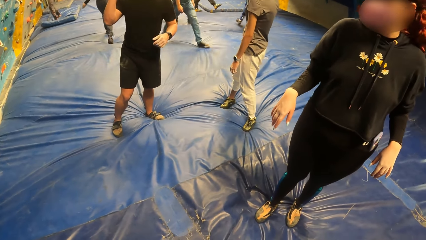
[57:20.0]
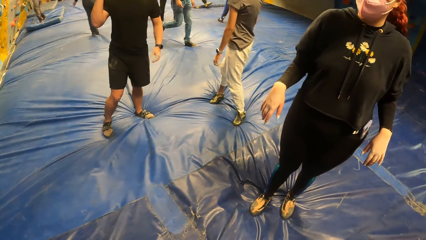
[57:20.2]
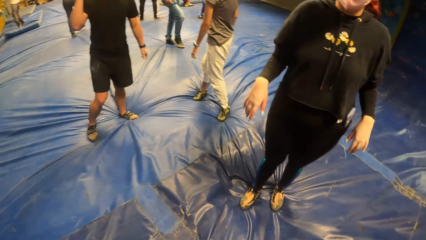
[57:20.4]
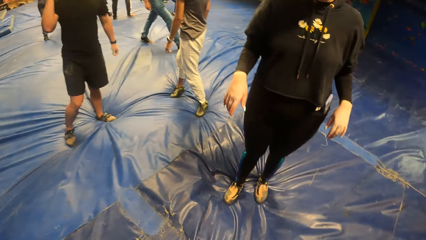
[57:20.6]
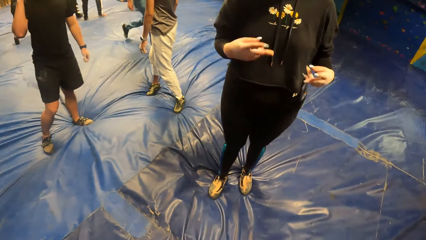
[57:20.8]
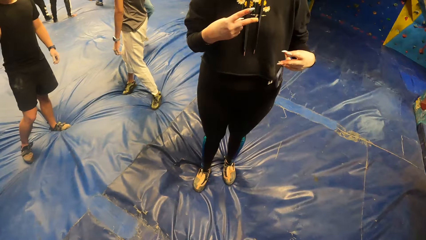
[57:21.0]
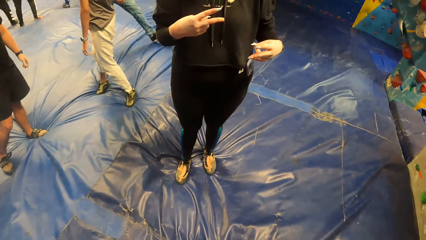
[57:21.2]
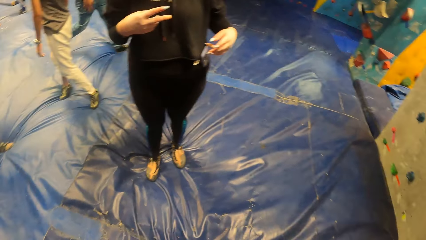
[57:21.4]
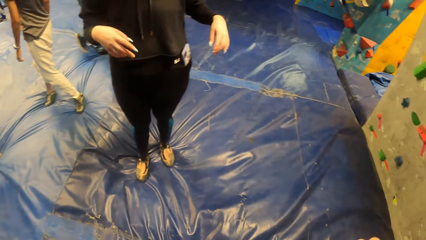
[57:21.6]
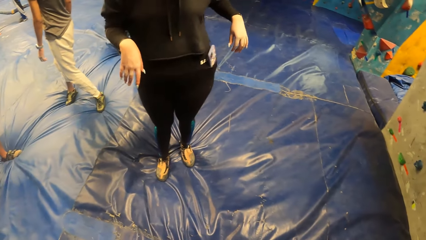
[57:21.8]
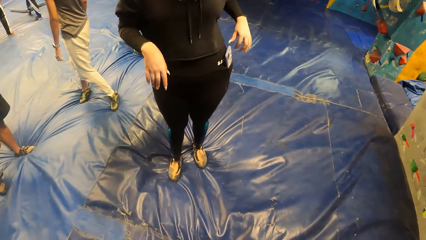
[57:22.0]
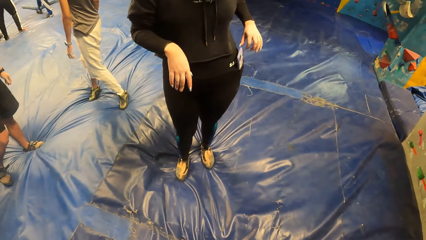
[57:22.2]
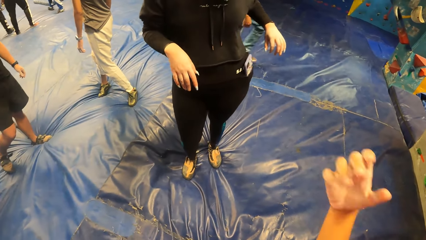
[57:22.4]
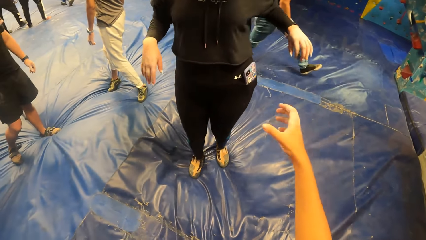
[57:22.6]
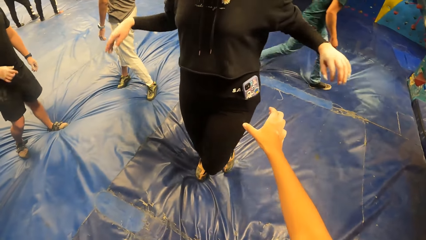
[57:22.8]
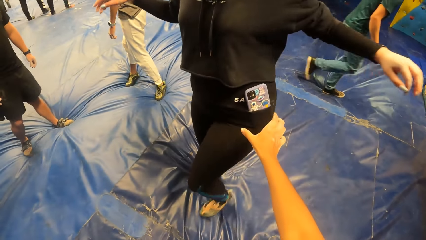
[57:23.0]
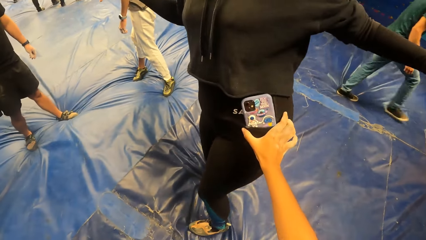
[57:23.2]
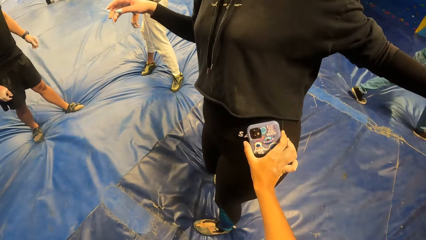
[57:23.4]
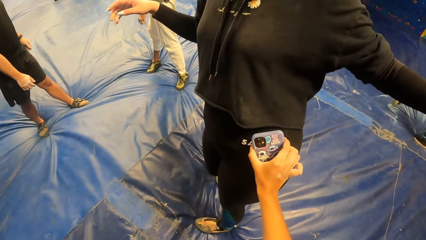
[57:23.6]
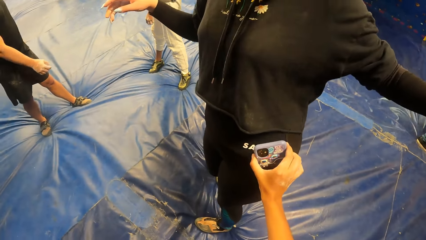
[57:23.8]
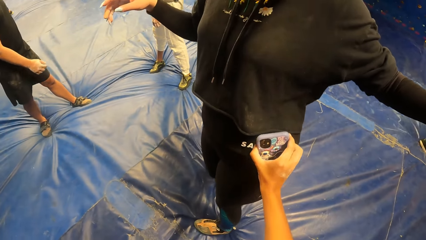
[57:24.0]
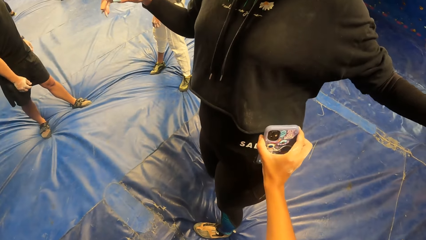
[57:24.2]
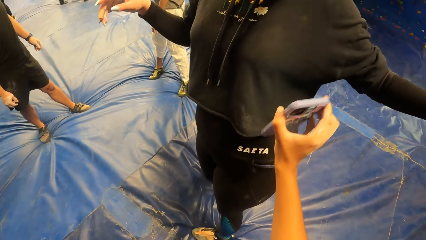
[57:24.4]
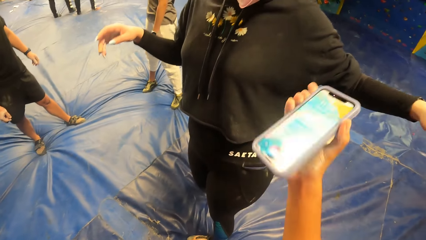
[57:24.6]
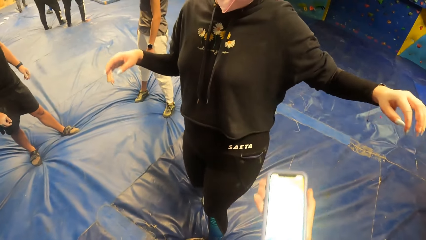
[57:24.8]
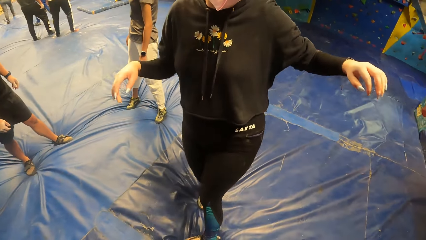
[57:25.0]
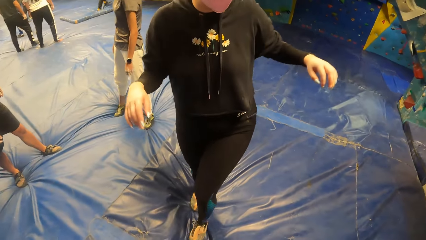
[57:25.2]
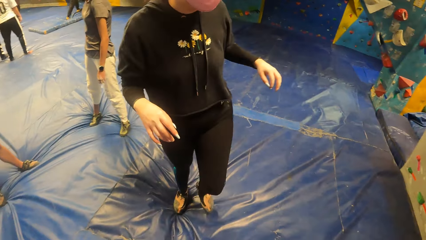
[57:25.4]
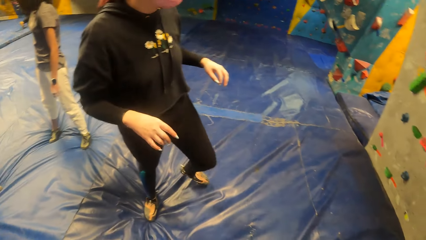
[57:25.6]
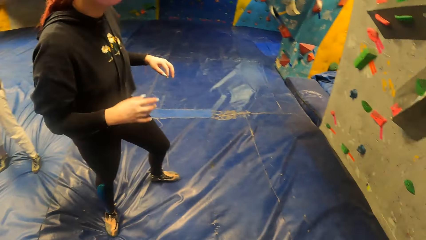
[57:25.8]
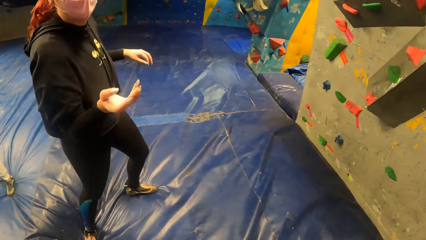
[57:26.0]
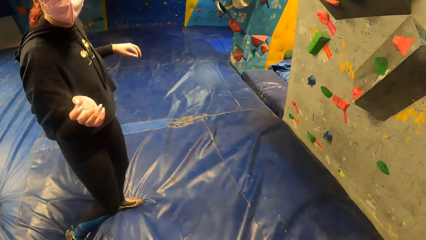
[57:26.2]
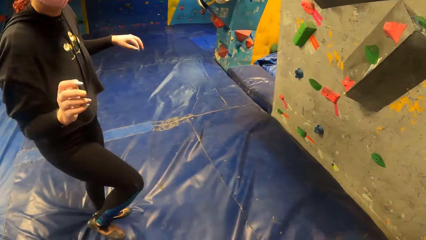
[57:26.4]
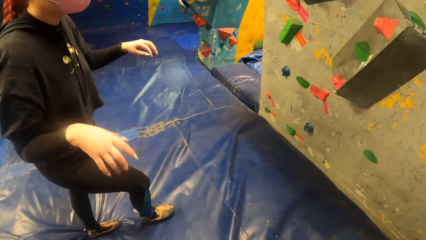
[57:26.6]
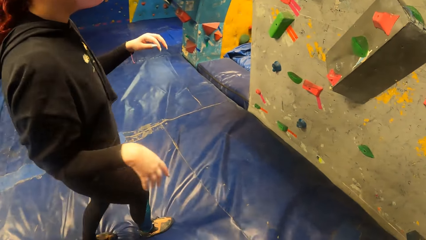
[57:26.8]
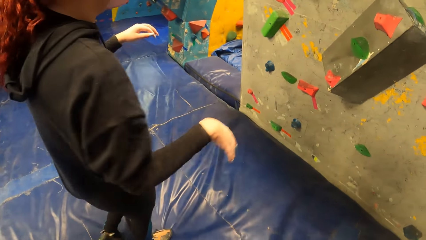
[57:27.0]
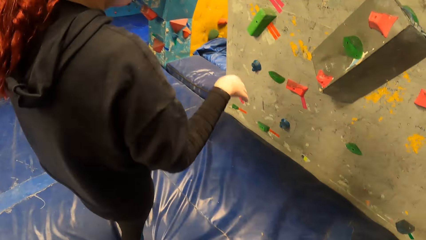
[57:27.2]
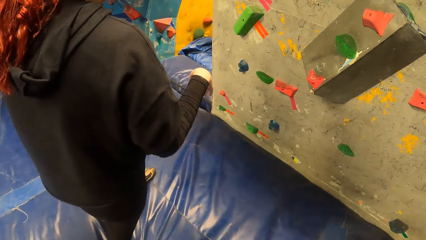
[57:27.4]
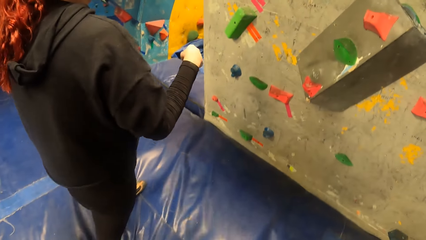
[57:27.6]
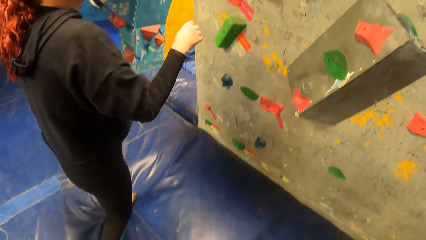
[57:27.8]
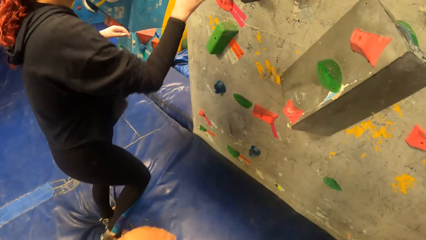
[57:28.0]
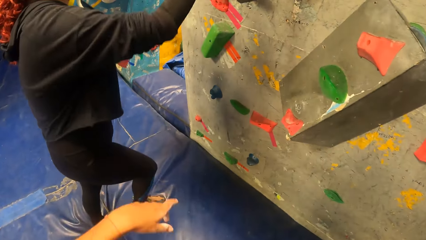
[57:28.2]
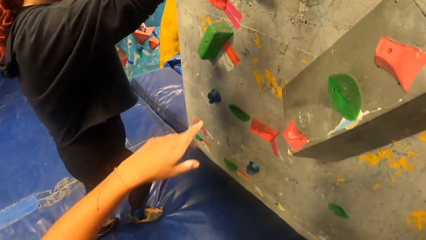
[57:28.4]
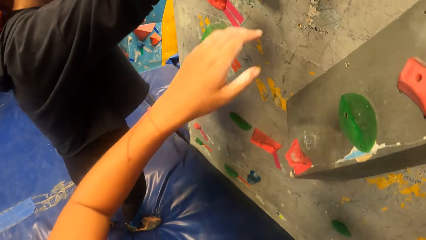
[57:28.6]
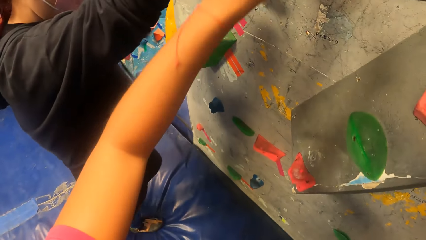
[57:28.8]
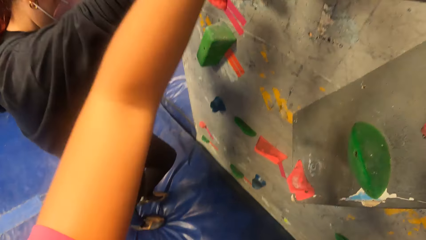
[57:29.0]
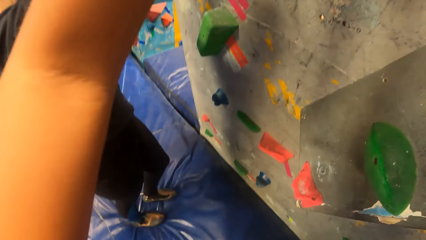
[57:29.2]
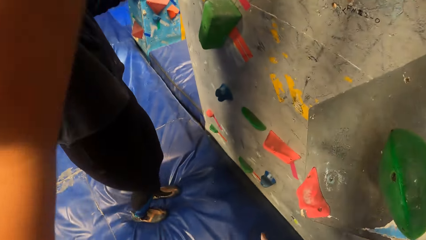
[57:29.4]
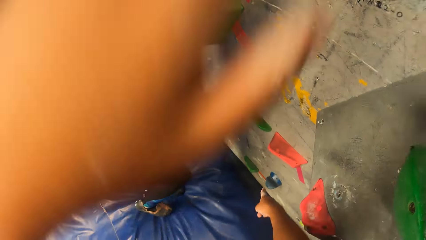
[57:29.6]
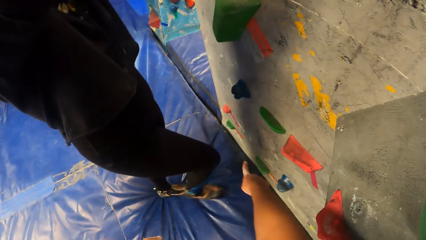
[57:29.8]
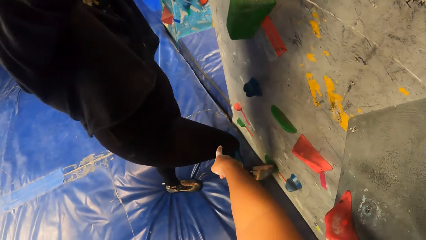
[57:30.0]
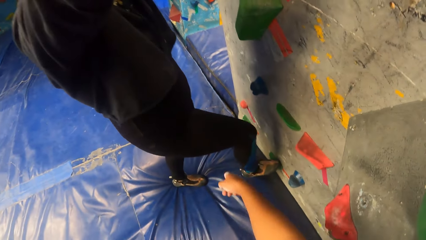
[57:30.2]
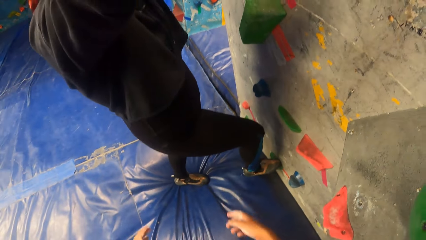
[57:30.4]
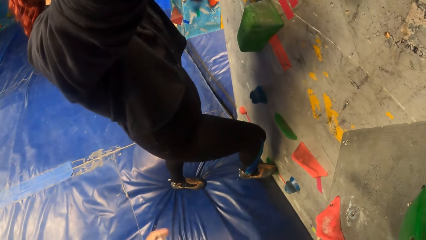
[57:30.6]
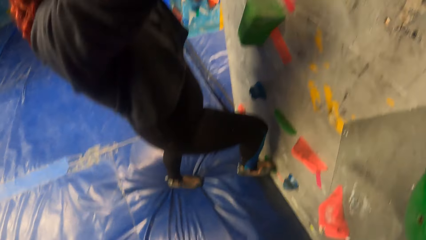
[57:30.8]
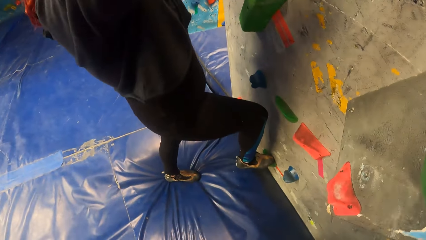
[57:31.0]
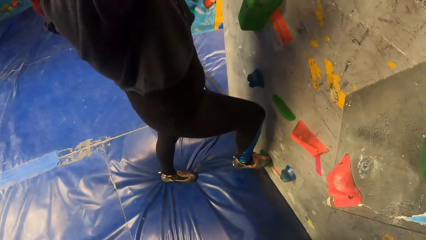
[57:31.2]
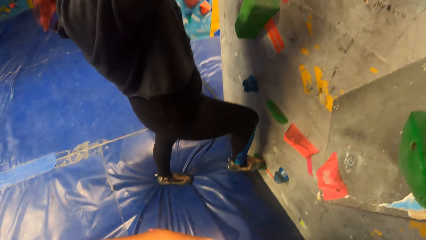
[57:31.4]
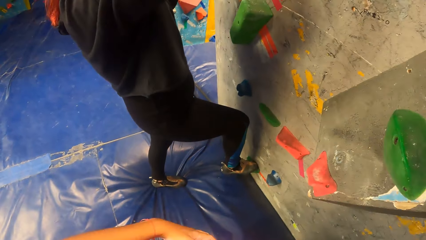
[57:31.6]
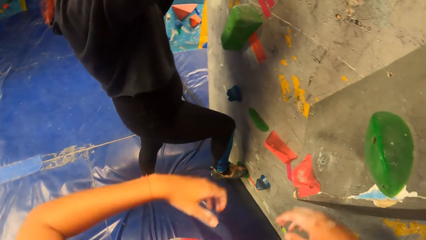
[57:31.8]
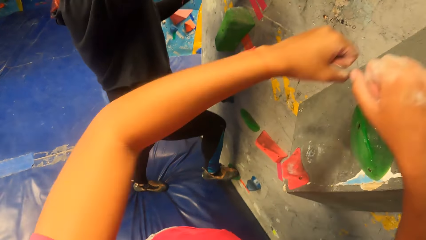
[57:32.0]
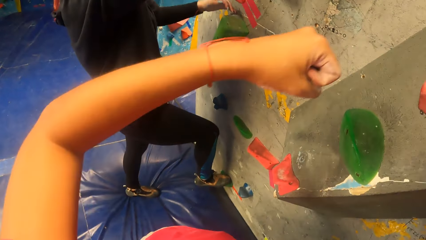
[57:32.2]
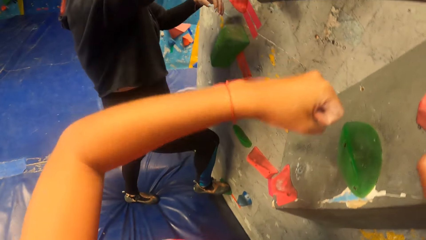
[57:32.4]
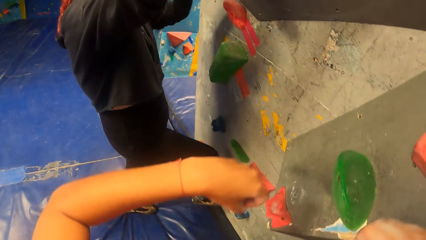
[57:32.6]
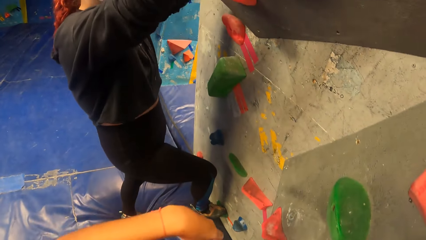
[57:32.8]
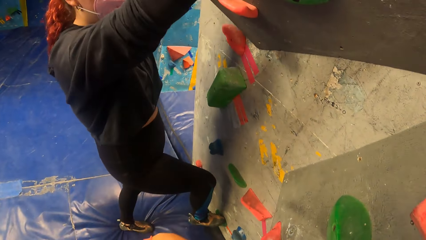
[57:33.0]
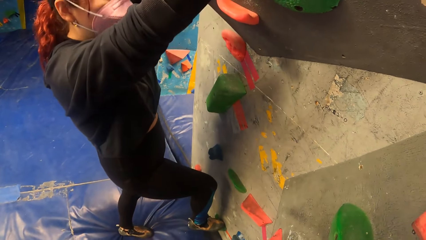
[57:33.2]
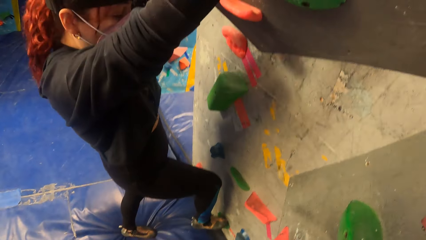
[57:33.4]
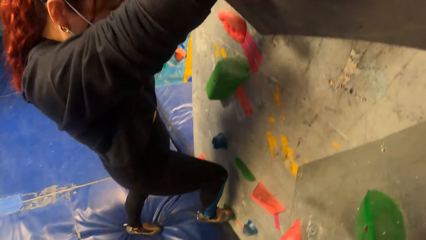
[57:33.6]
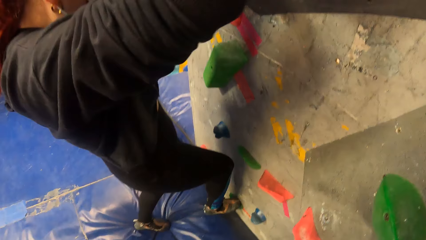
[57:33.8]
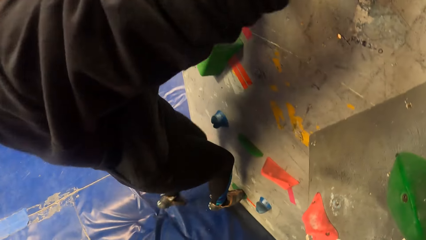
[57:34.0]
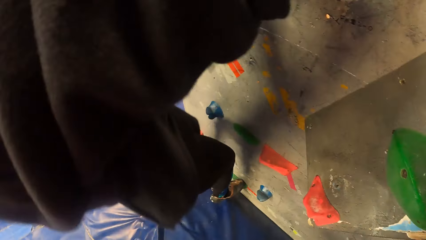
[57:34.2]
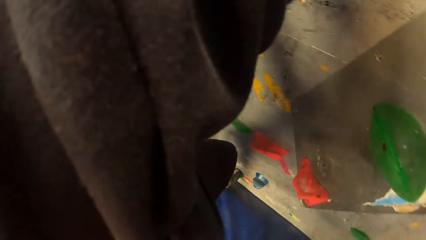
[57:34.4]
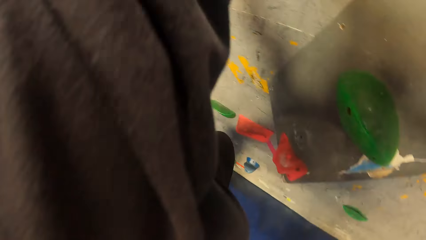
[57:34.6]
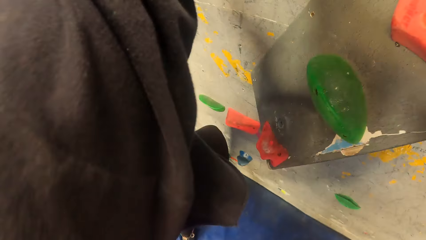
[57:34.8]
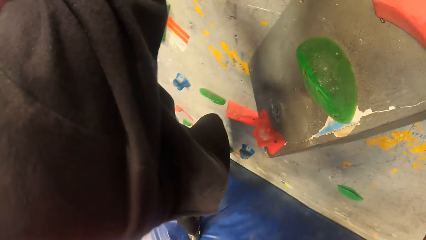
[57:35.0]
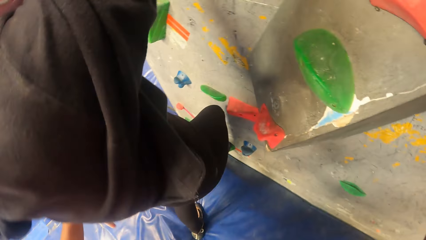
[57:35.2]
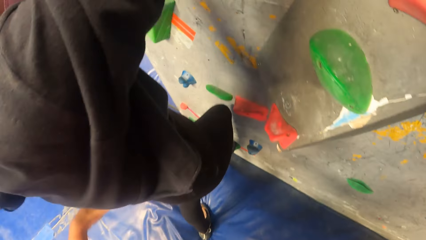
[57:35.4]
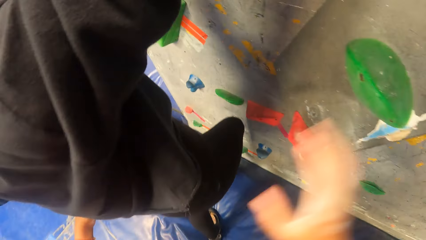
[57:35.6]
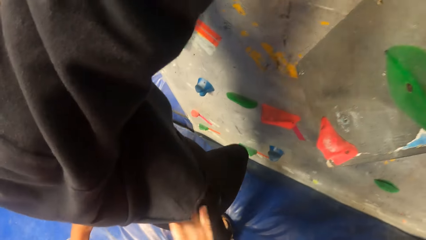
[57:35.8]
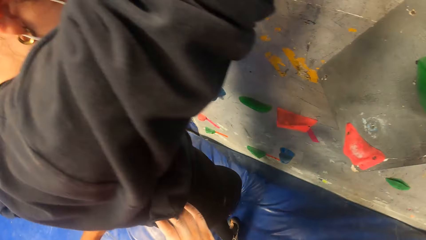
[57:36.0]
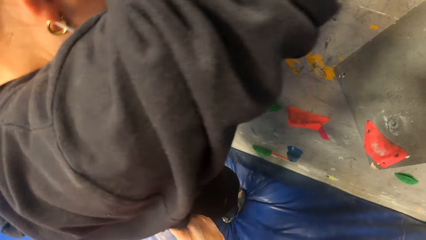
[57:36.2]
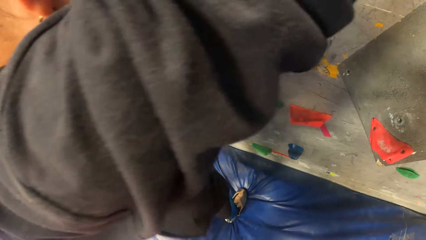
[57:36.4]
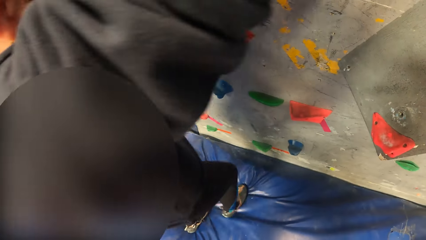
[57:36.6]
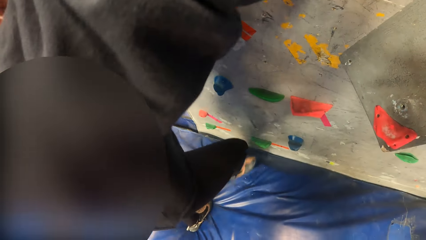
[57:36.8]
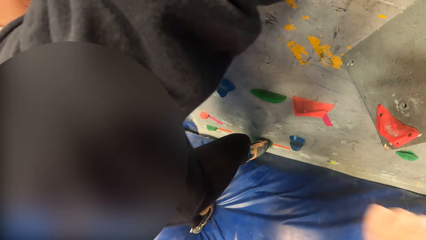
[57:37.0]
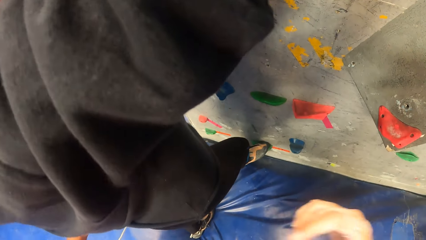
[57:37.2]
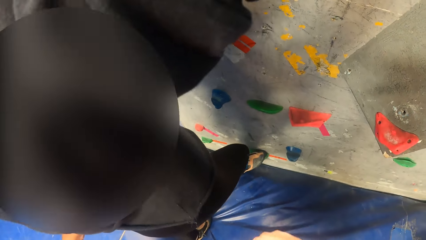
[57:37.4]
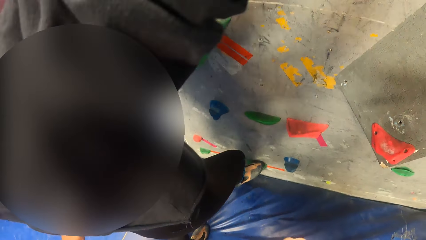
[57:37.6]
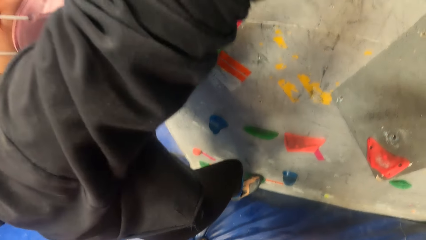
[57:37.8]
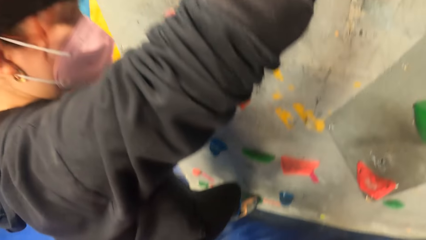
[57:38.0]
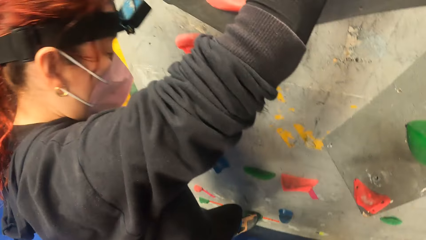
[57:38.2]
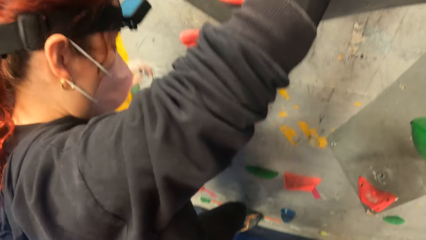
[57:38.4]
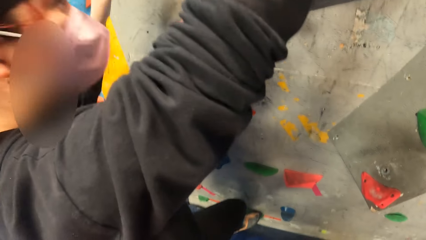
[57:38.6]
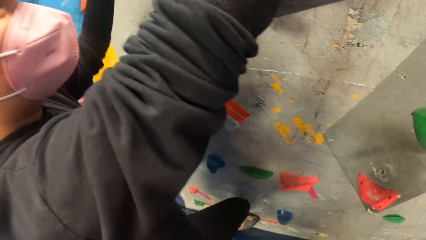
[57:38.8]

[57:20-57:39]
The camera wearer removes the mobile phone from the woman's pocket with her right hand. She dialogues with the woman. The woman rock climbs.
